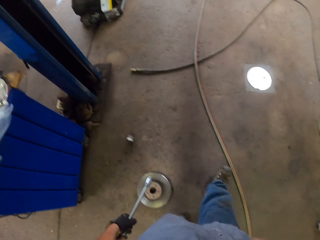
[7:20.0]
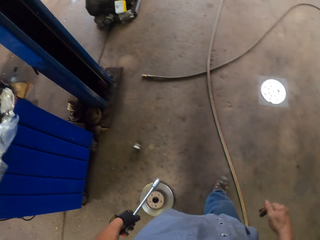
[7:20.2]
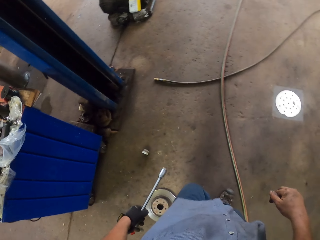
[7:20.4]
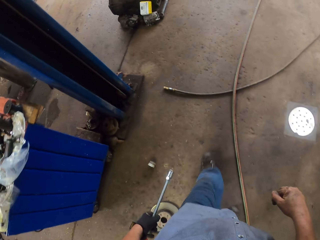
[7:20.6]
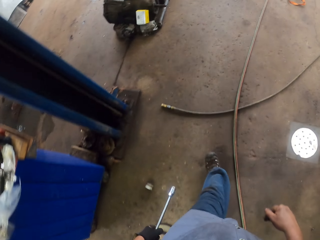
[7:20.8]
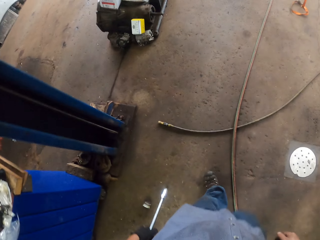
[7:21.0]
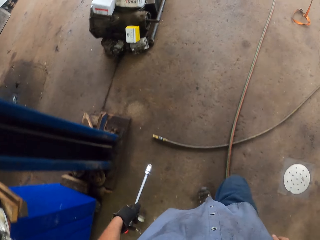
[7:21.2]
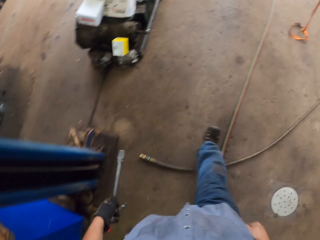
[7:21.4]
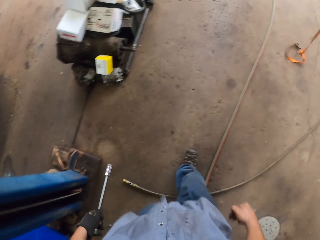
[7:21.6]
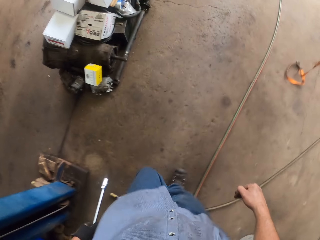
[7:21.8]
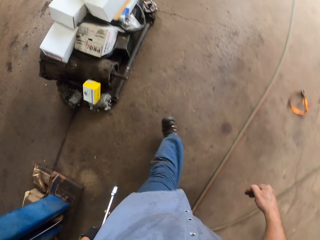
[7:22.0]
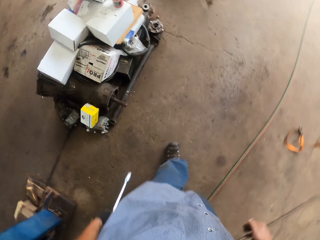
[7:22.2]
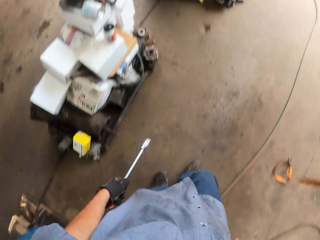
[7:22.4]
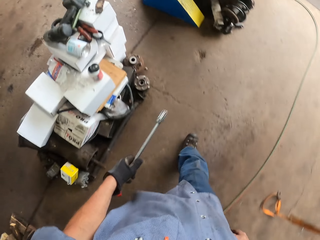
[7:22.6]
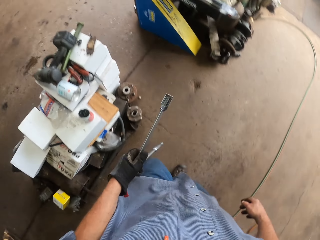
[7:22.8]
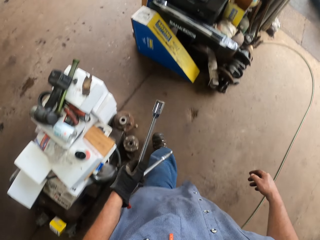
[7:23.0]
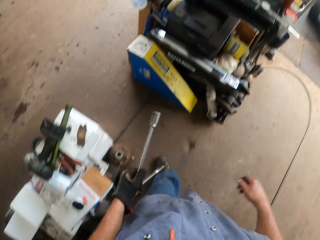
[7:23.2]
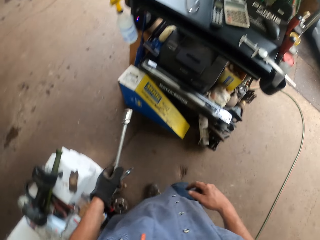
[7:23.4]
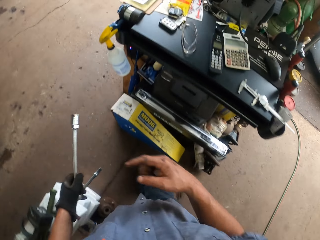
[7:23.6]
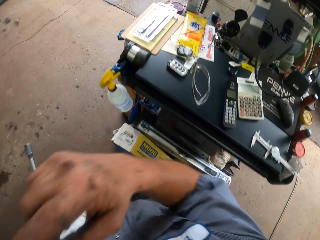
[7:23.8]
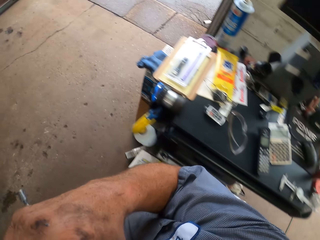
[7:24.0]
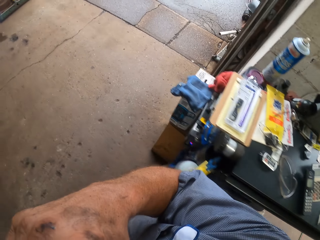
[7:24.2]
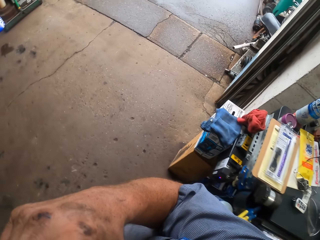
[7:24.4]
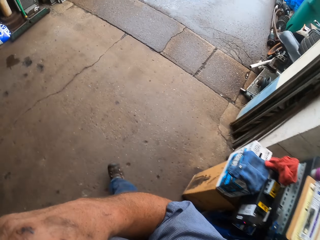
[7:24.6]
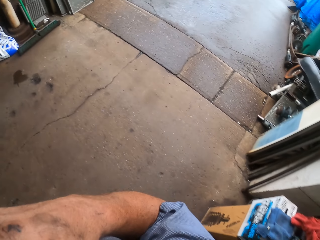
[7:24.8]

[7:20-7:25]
The camera wearer swings the right hand. He touches something. He holds something with his hand.

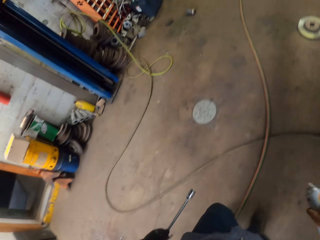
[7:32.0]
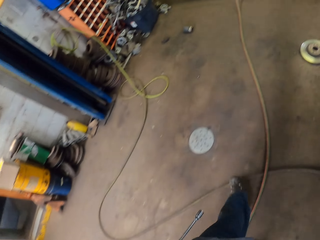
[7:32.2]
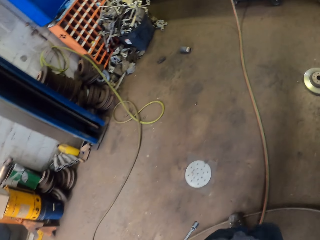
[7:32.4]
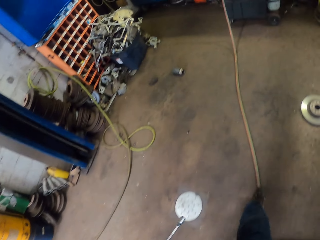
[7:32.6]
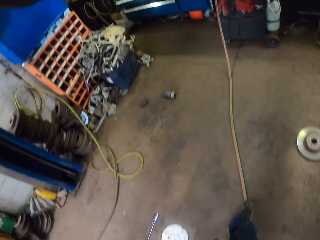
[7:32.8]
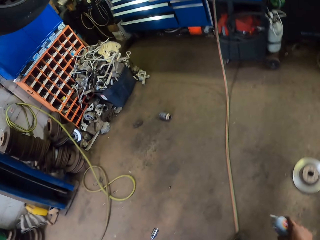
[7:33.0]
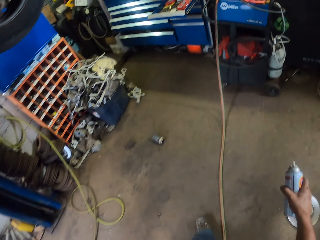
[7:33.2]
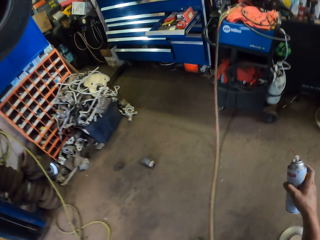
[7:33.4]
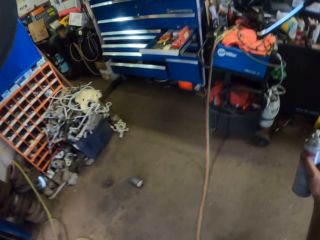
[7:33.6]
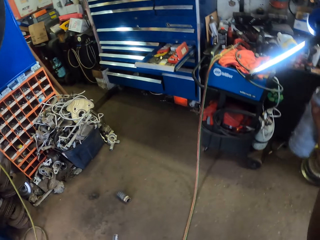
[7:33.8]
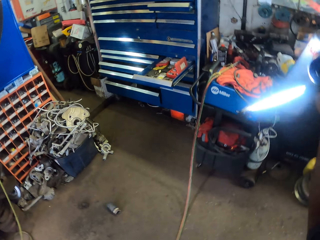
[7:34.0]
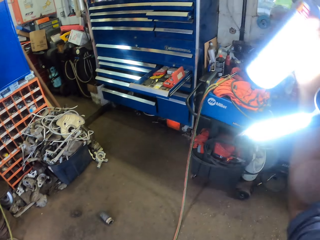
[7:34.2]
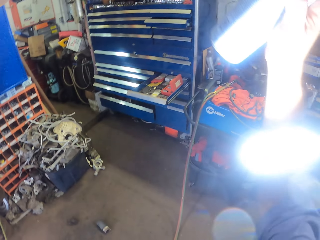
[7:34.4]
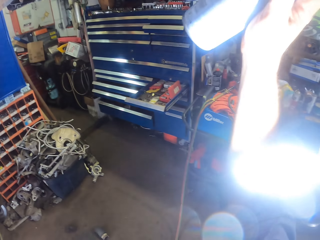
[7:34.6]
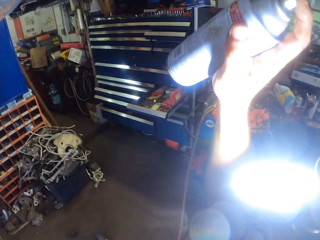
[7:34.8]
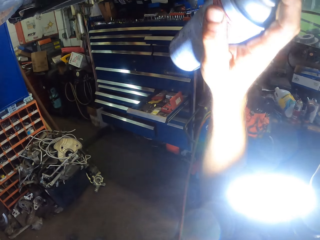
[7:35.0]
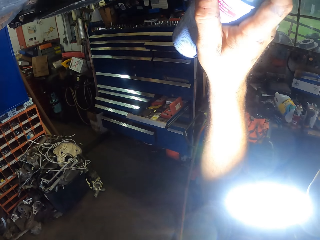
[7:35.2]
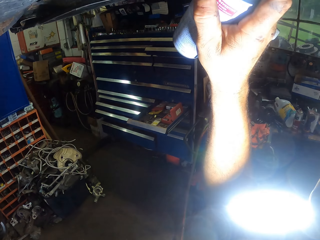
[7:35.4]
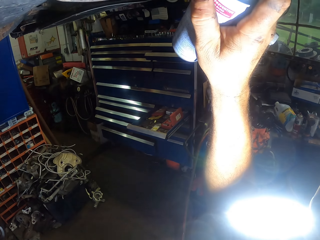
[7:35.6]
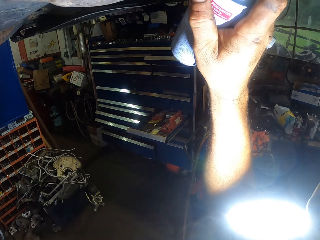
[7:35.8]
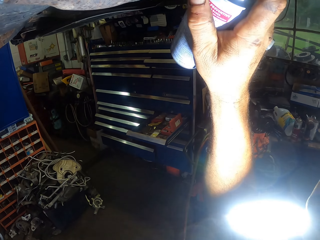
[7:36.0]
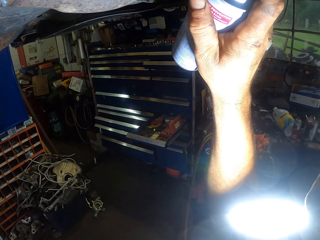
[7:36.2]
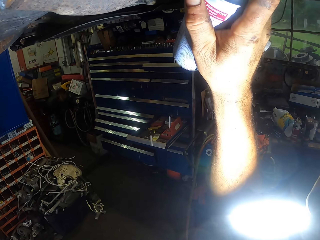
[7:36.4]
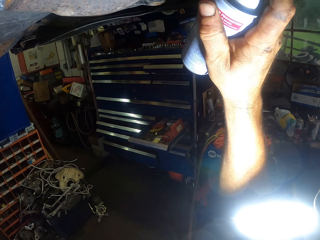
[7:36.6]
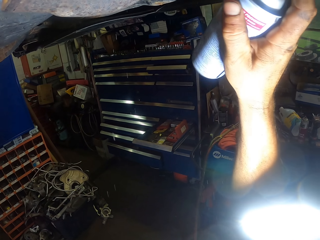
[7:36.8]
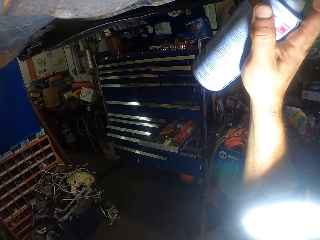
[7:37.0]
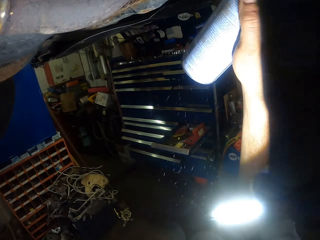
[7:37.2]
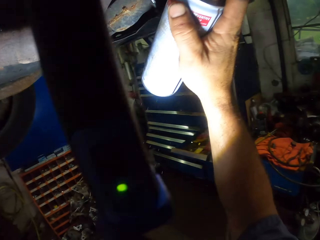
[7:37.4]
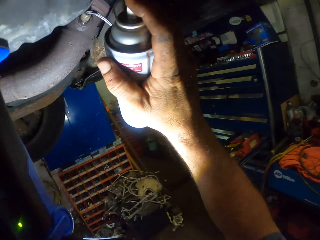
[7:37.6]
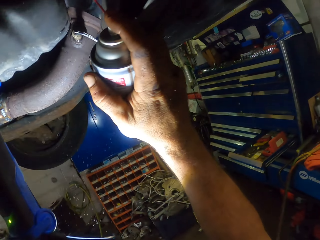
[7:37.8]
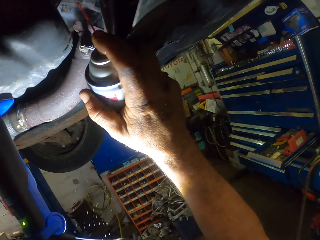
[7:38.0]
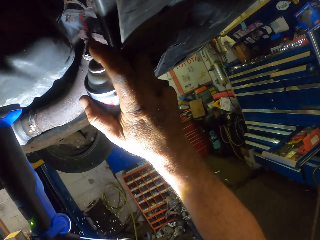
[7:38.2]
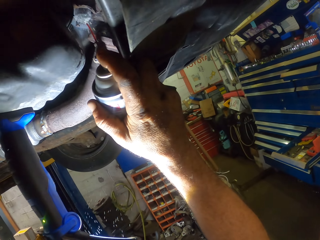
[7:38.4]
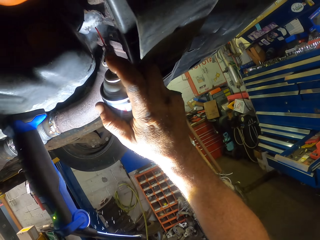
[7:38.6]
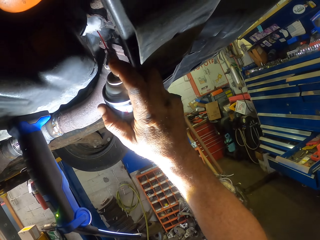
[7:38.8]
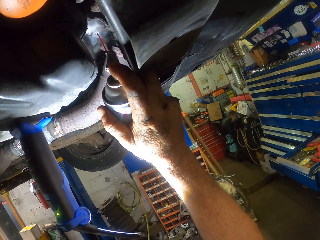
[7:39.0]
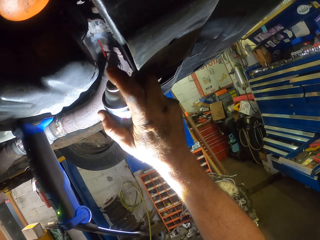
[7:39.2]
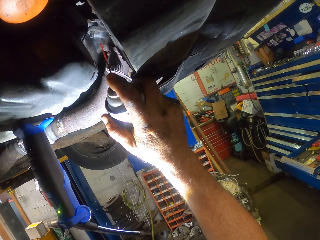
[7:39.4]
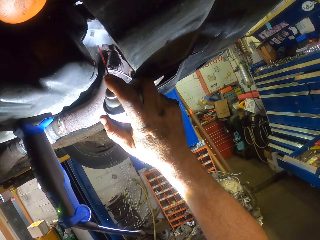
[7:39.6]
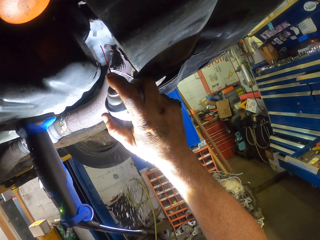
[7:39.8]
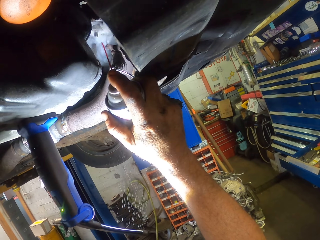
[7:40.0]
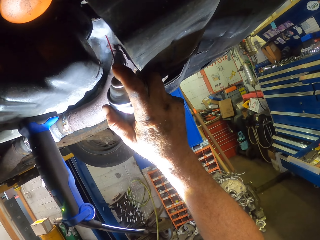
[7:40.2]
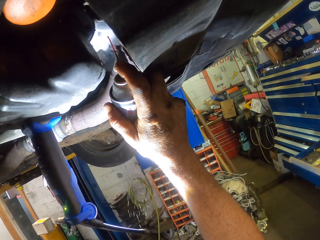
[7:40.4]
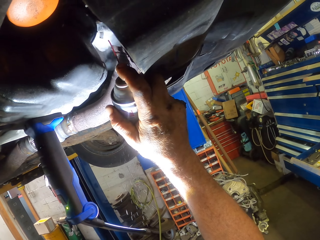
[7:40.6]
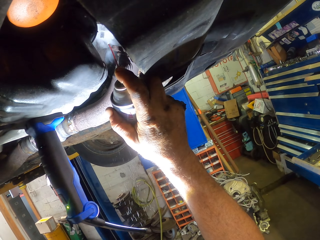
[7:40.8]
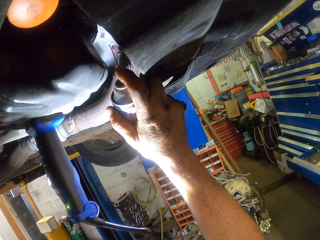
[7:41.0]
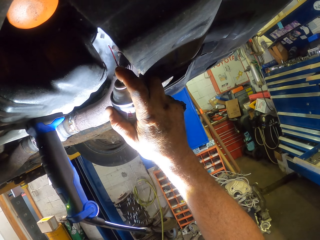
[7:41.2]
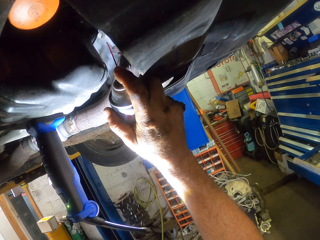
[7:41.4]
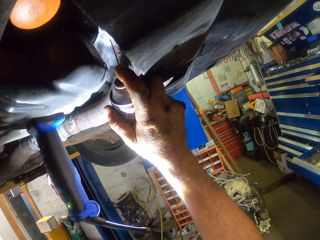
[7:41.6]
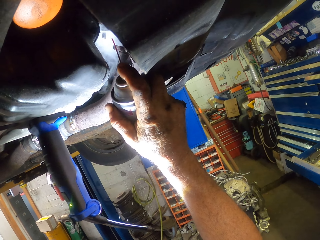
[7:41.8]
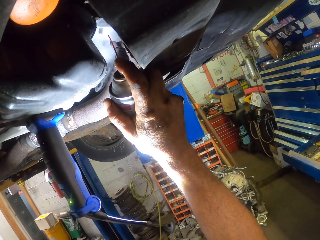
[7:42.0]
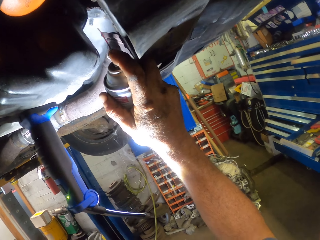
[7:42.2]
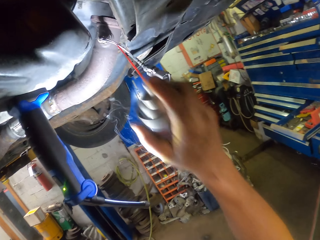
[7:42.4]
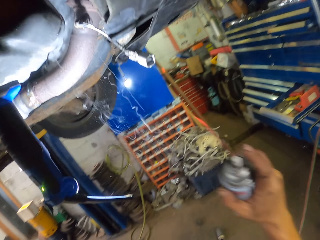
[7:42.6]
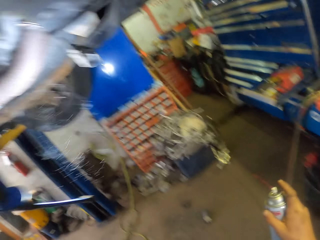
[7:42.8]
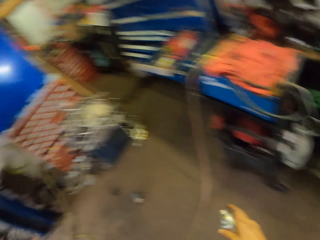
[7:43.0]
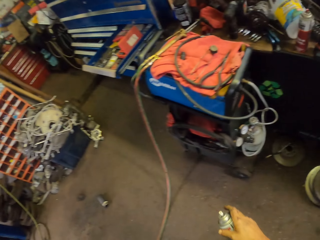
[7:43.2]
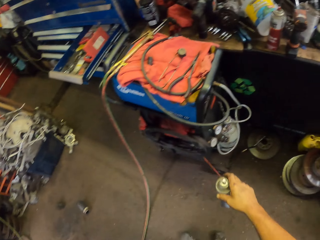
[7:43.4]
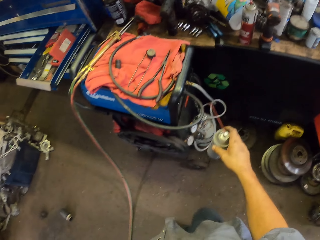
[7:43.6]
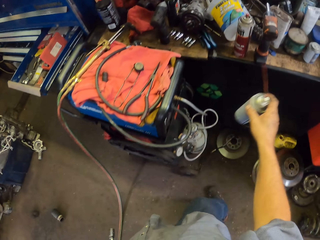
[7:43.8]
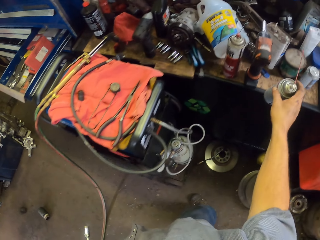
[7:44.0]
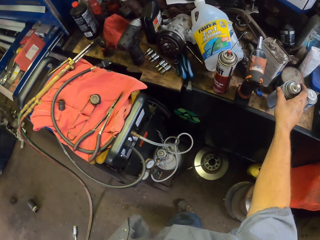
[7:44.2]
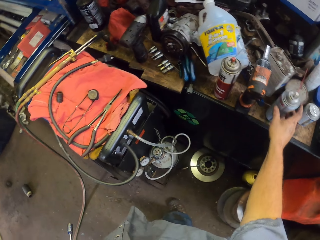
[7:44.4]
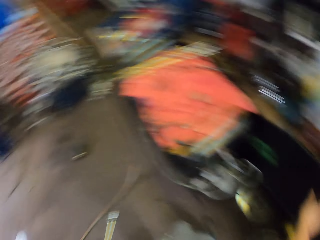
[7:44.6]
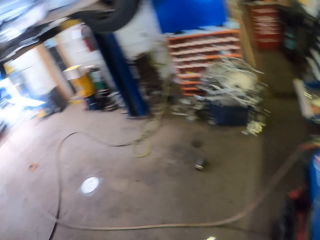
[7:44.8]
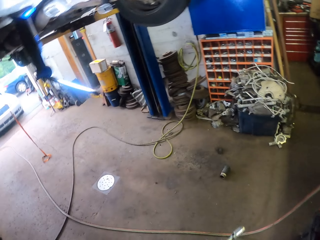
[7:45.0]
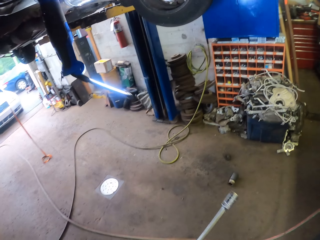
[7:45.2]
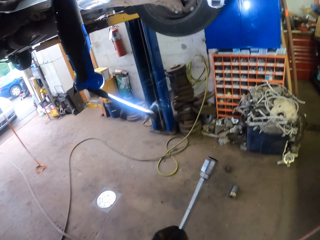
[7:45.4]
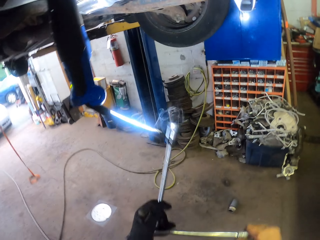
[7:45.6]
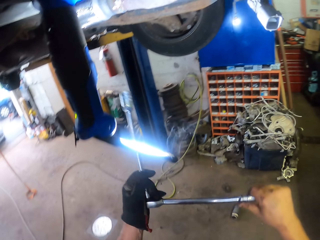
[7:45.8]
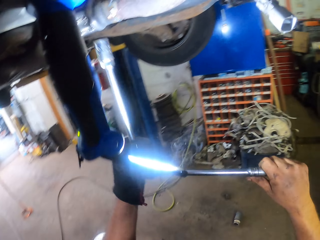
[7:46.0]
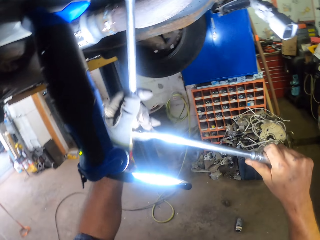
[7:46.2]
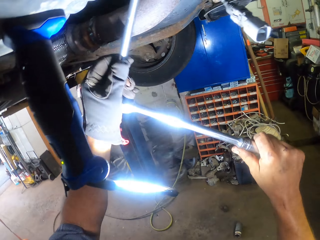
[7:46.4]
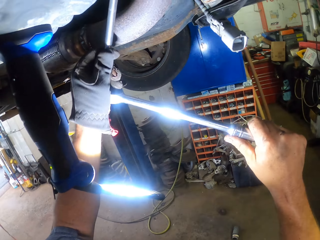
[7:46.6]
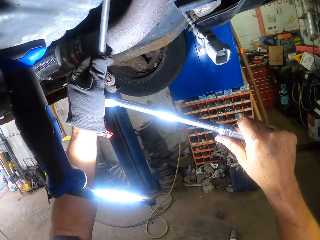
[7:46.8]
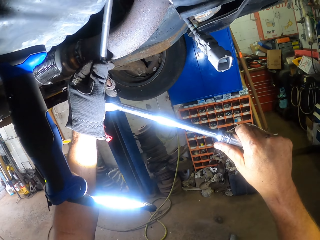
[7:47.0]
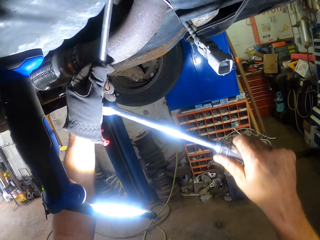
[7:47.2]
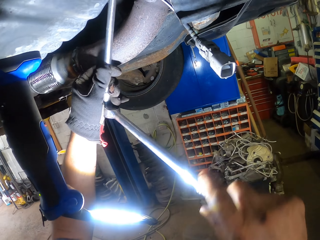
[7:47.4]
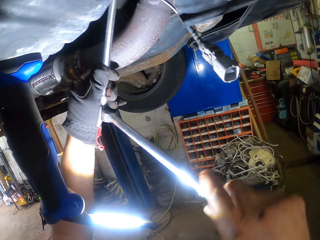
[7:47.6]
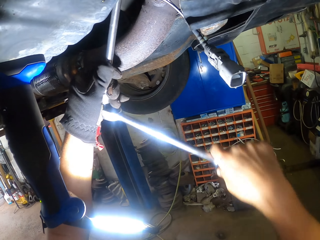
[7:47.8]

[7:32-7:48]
The camera wearer swings the right hand. They spray the engine under the vehicle with a spray bottle. They swing the right hand. They pull the spray bottle off the engine. They walk toward the trolley. They put the spray bottle on a shelf. They swing the right hand again. They walk away from the trolley. They swing the left hand. They put the ratchet in the engine. They tighten the bolt using a ratchet spanner.
